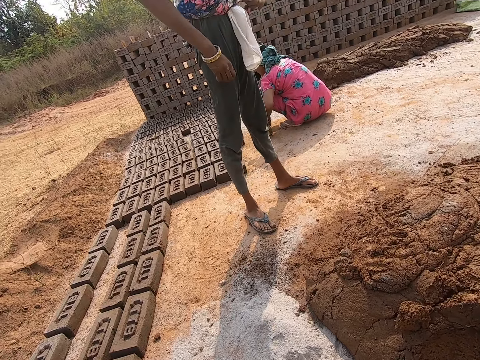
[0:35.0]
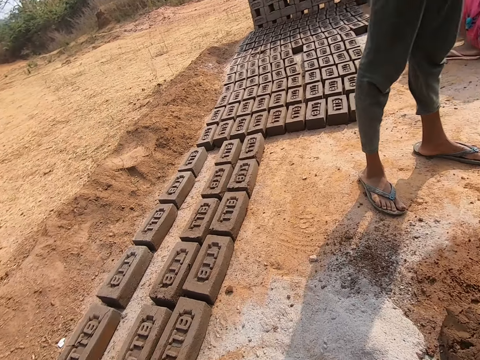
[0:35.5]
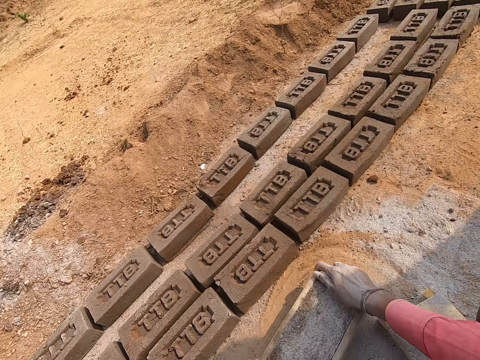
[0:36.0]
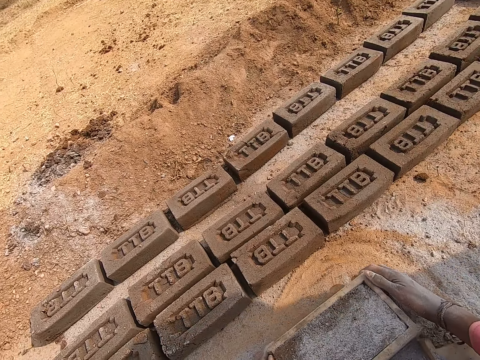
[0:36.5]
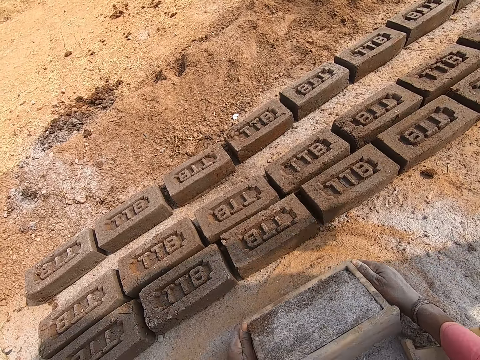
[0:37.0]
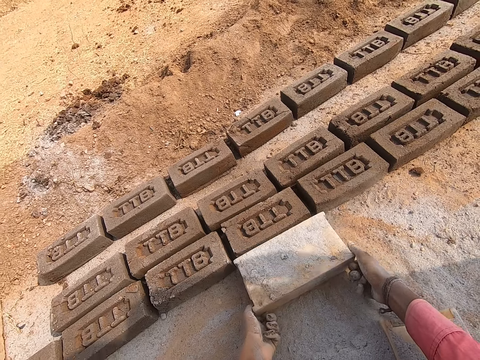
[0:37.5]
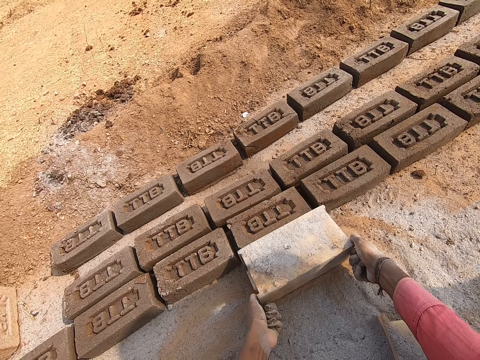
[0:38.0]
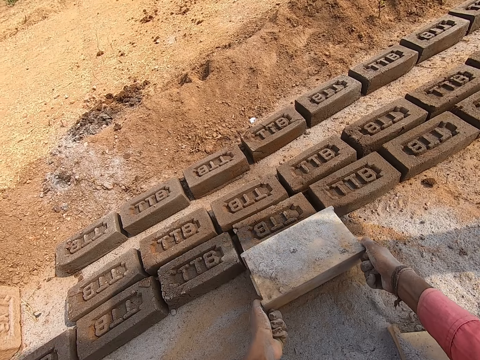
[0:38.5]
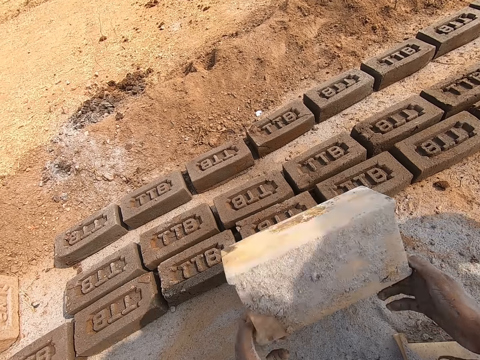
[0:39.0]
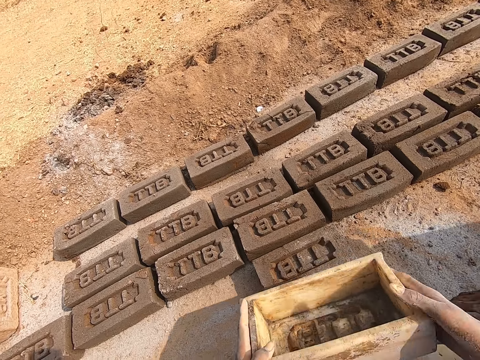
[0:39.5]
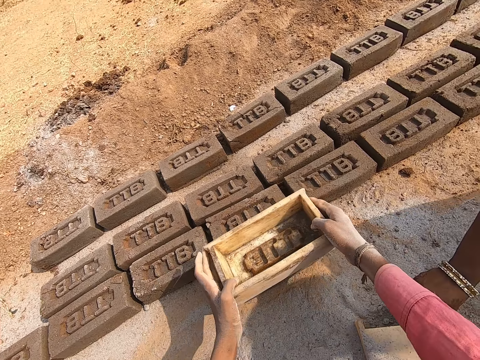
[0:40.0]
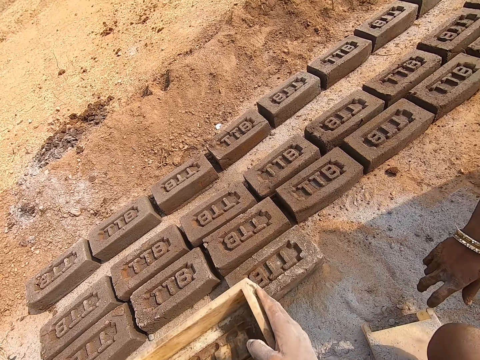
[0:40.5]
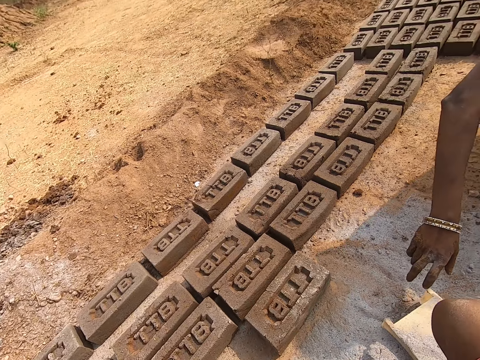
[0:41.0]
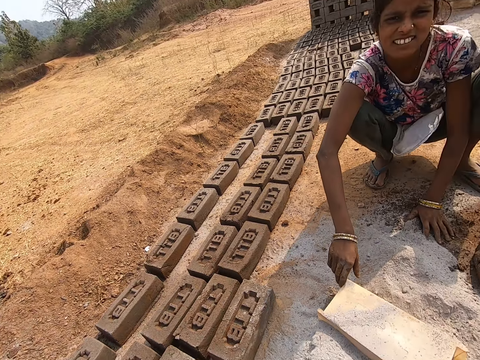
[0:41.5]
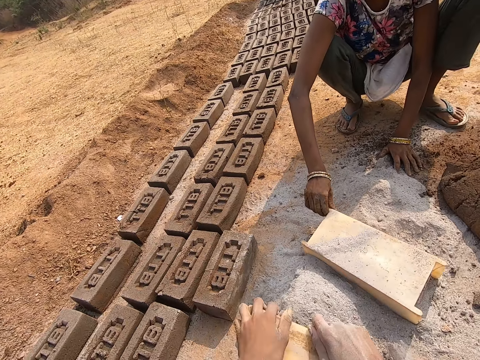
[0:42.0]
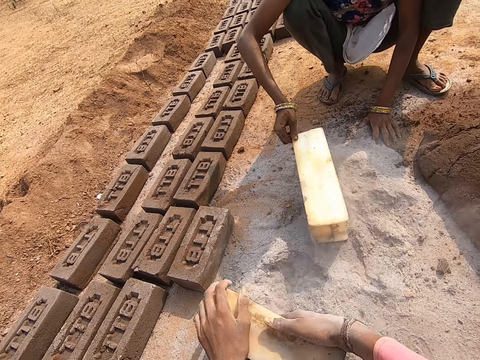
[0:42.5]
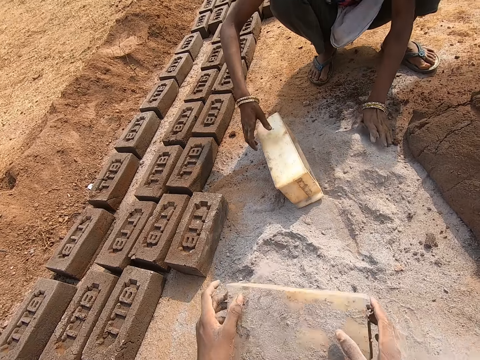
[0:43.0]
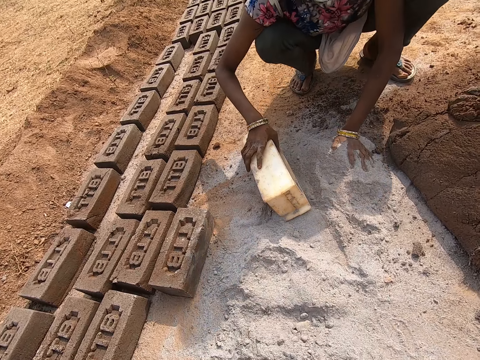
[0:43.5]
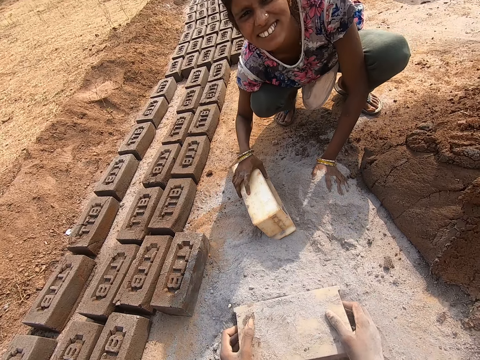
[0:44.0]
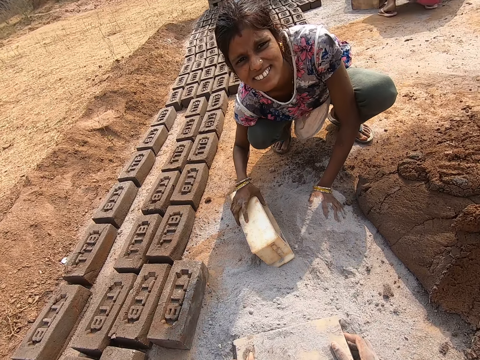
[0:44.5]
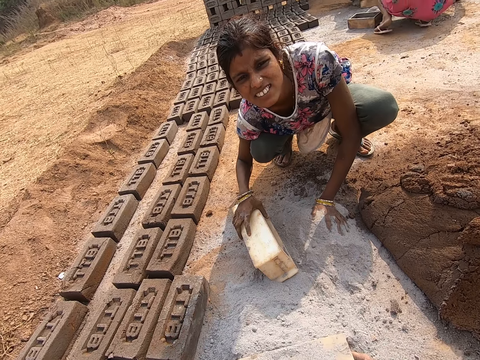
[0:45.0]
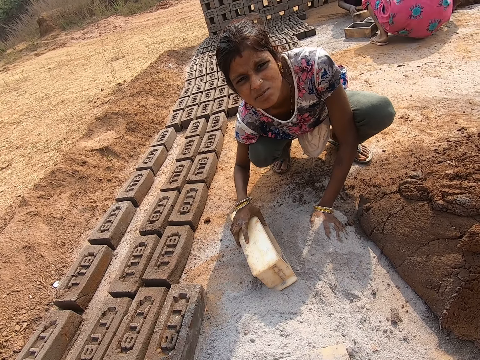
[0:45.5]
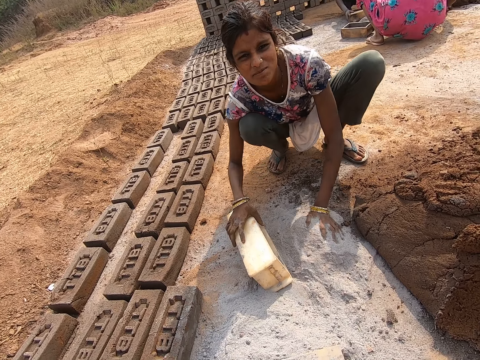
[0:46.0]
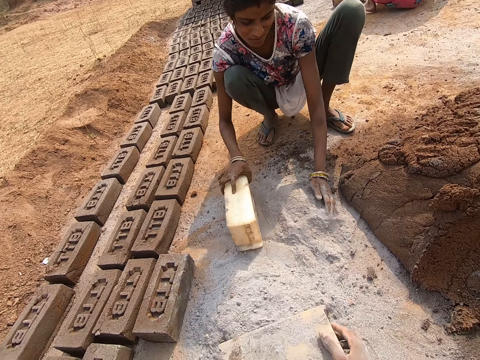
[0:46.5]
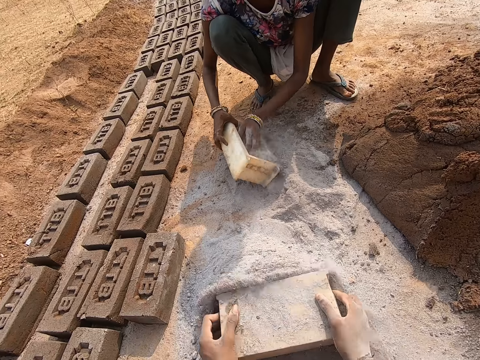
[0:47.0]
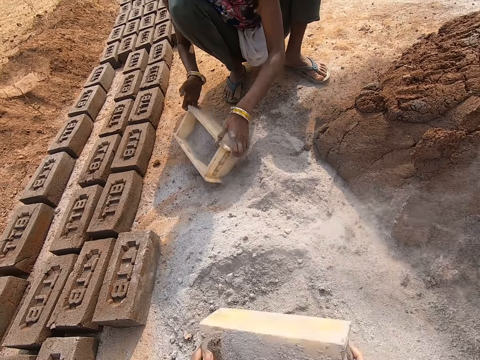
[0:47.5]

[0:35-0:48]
The camera wearer makes bricks. They lay the brick on the ground. They make bricks. They put dust particles inside the box. A woman looks at the camera. The camera wearer dialogues with the woman.

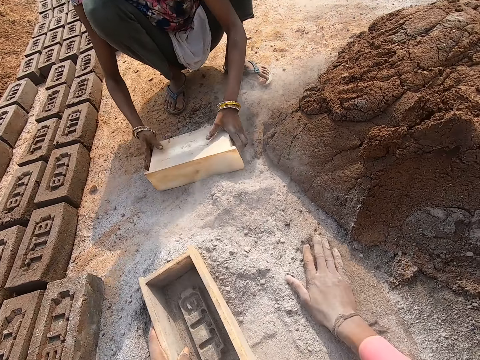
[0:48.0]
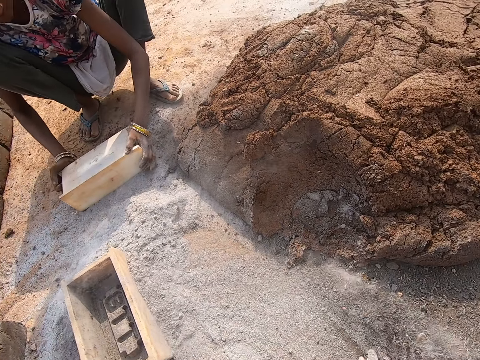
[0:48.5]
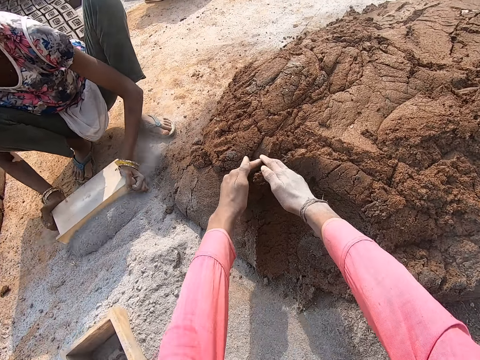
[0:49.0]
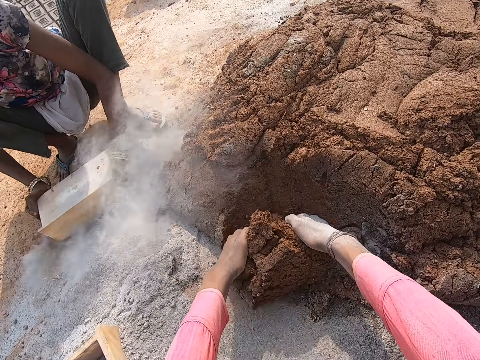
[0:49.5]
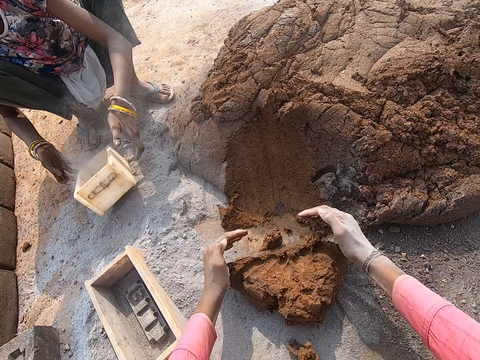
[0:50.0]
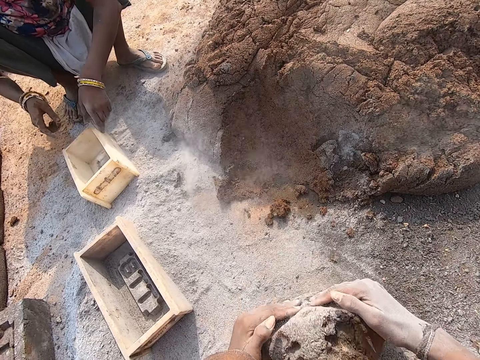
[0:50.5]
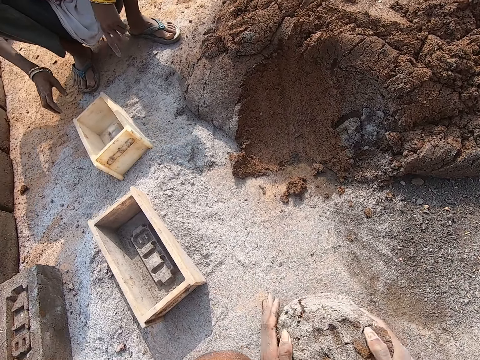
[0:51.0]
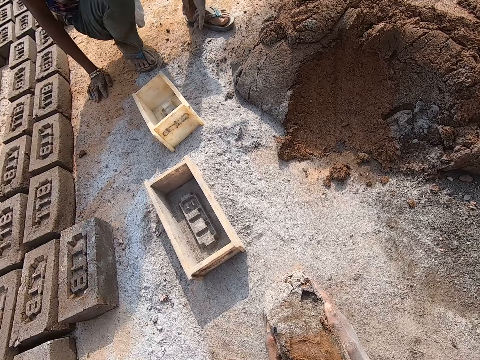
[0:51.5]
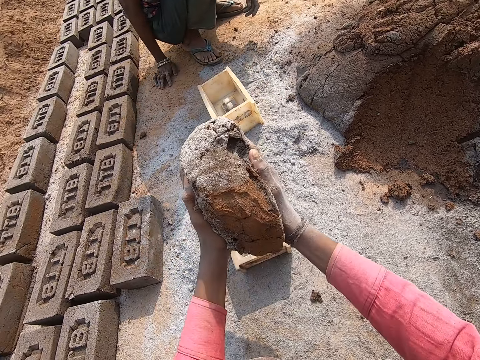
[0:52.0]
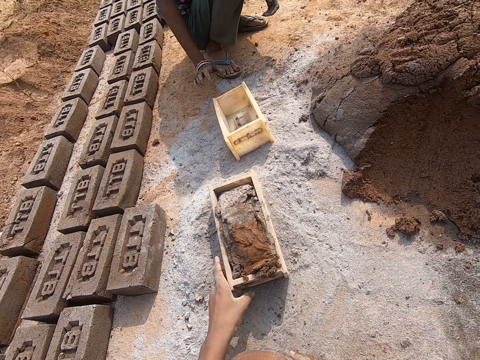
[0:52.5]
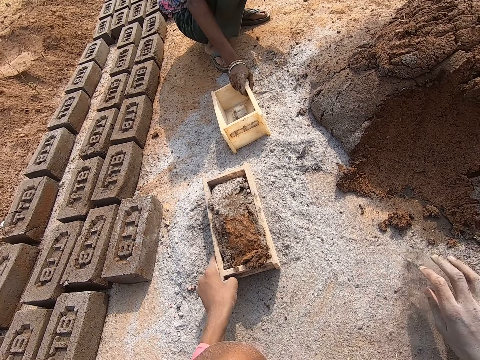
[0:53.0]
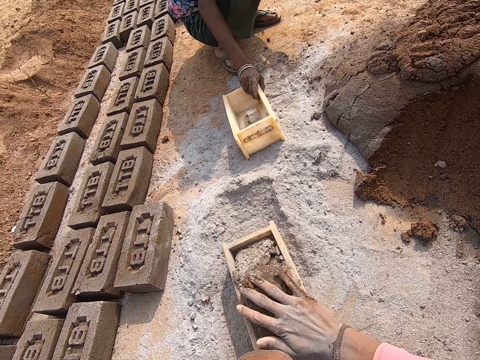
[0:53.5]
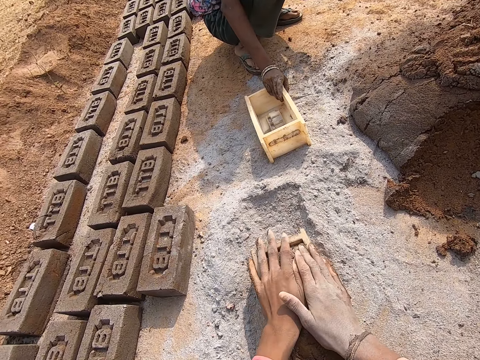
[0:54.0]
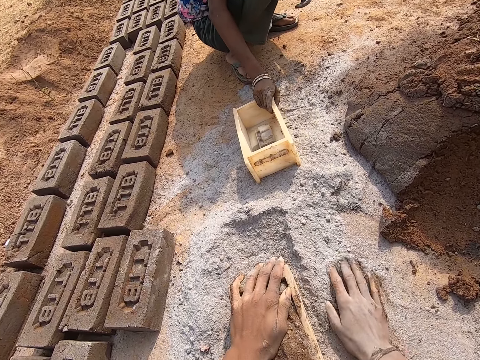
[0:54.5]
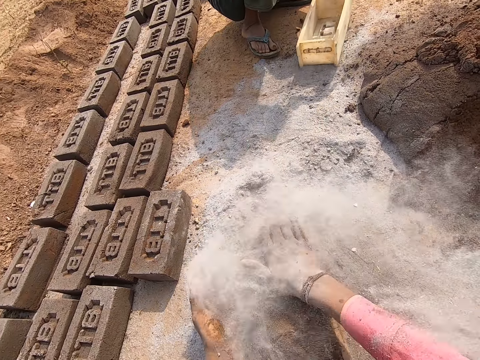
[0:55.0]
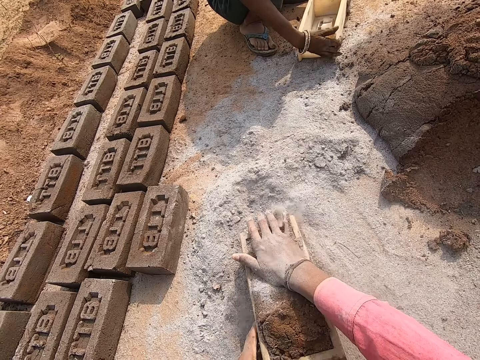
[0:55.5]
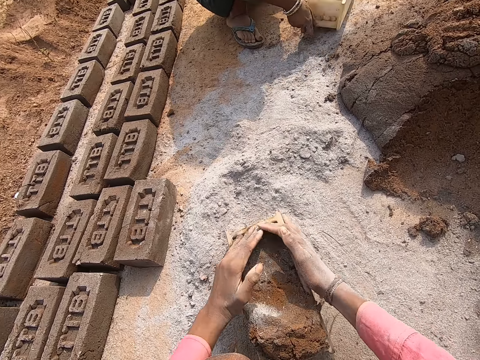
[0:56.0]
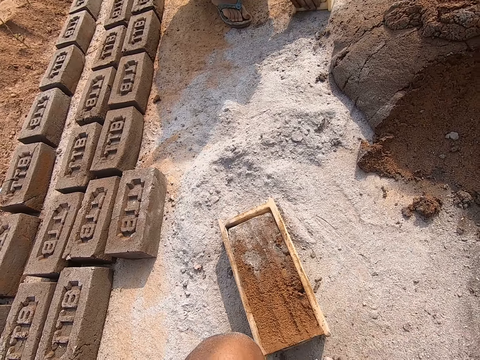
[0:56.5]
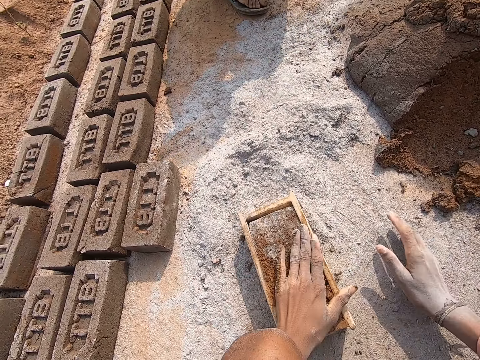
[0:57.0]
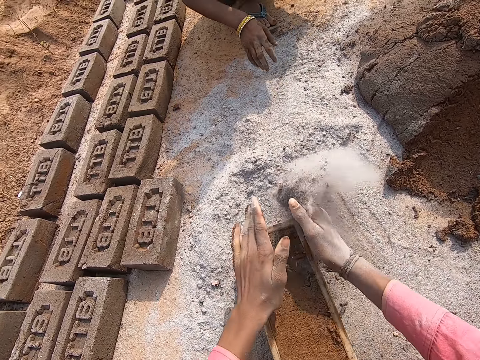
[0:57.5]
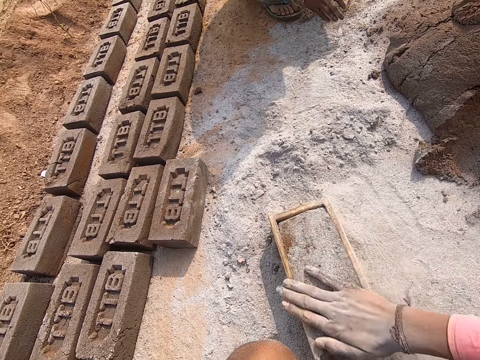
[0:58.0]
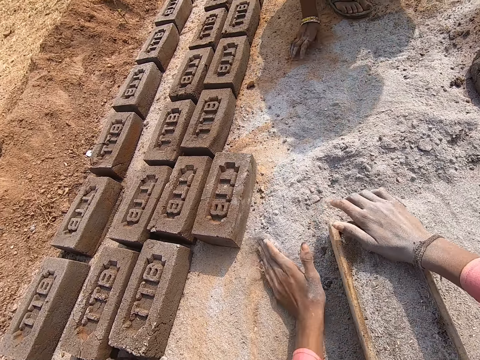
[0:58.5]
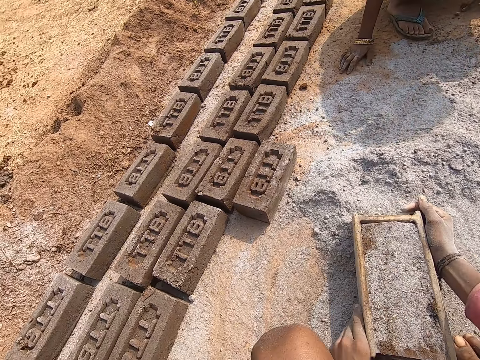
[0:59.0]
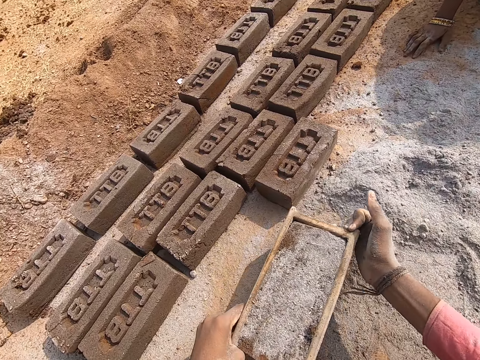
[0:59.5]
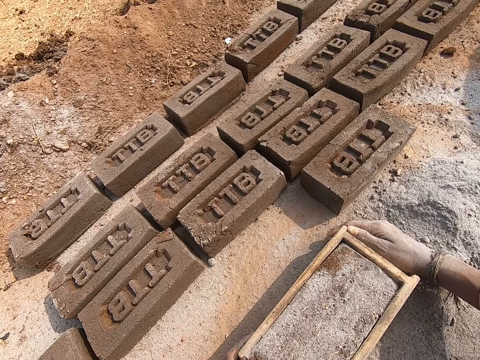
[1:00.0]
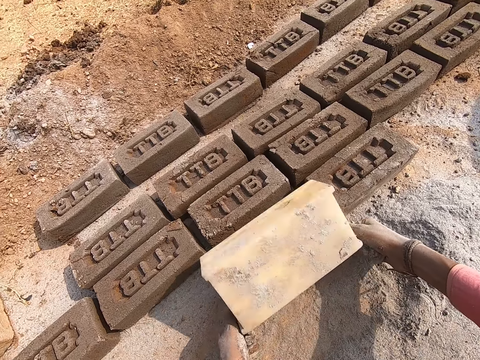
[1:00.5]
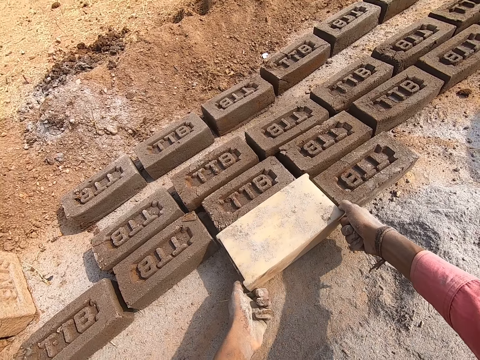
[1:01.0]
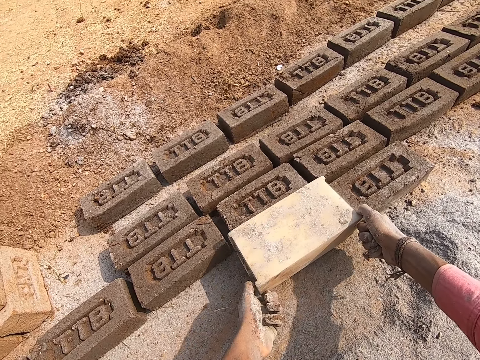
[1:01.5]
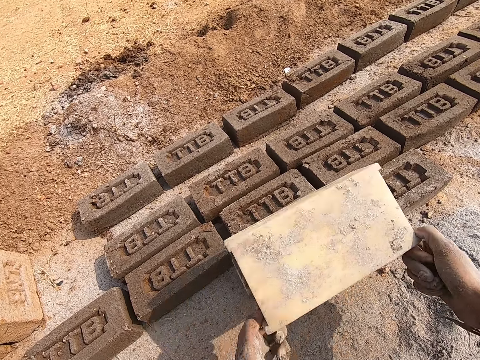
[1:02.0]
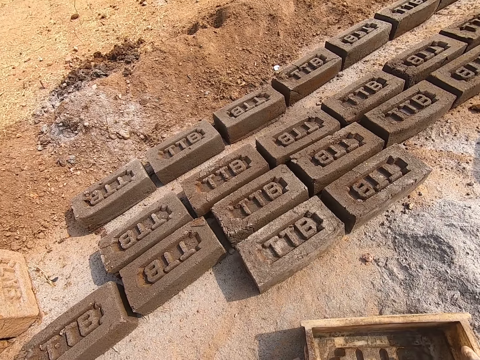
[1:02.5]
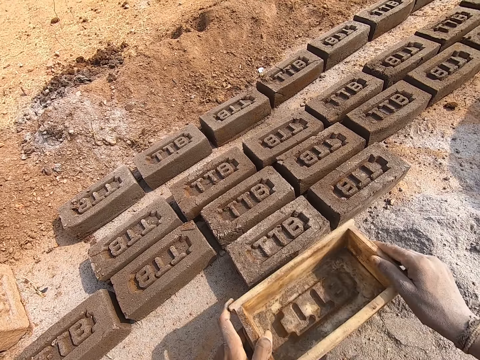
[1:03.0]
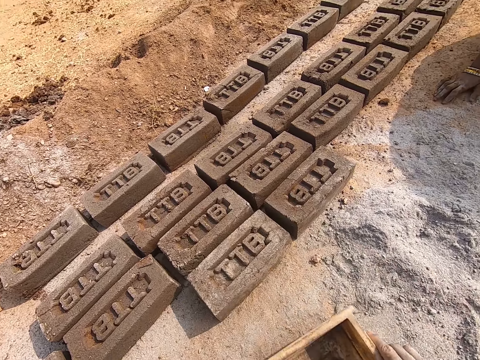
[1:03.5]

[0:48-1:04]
The camera wearer picks up mud. They deposit the clay on the brick mould. They make a brick. They lay the brick on the ground.
